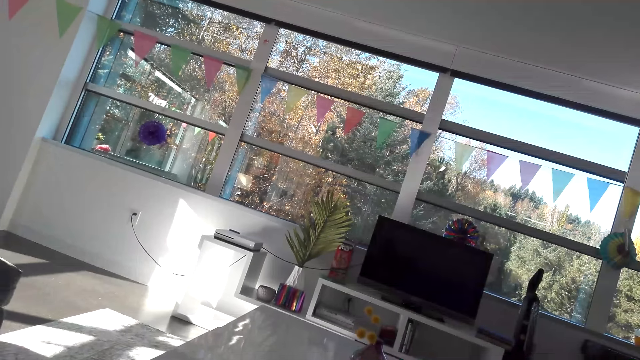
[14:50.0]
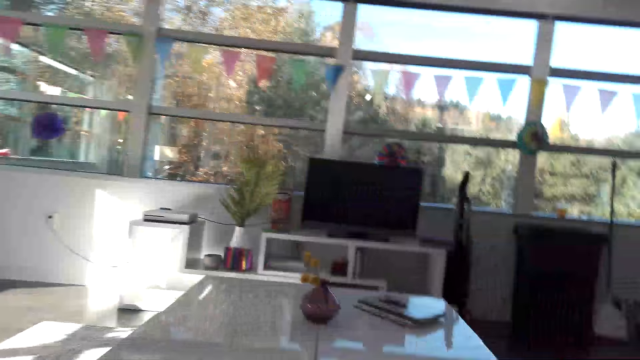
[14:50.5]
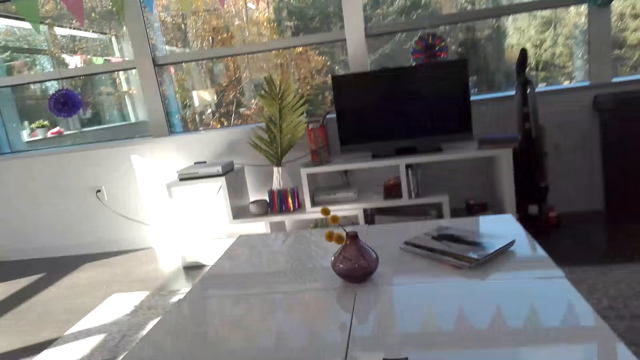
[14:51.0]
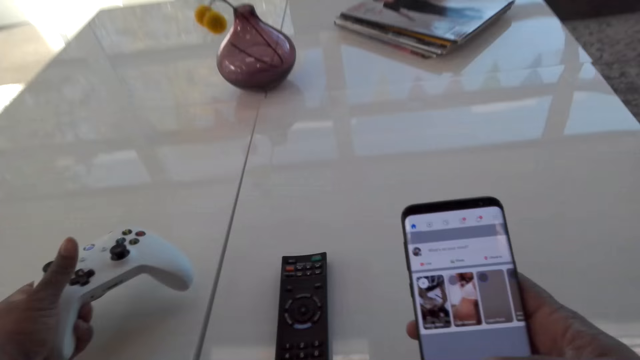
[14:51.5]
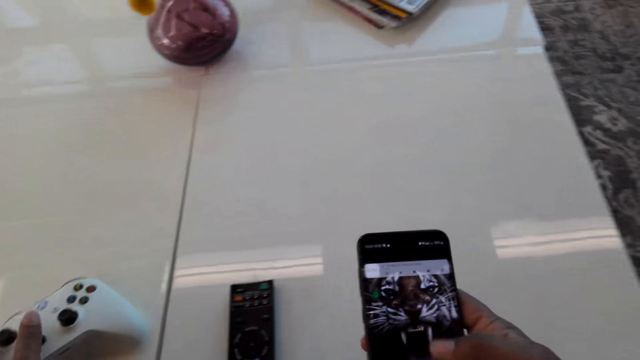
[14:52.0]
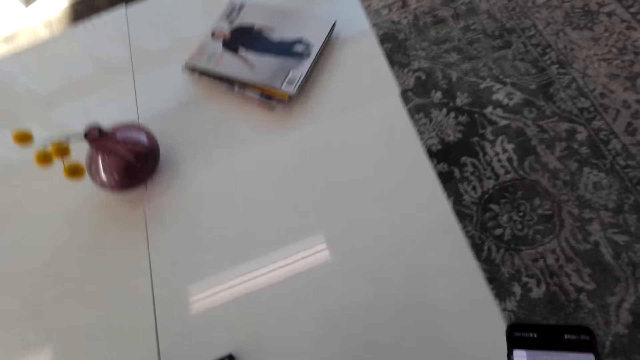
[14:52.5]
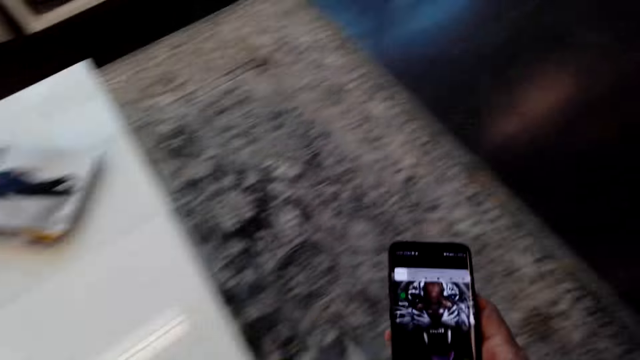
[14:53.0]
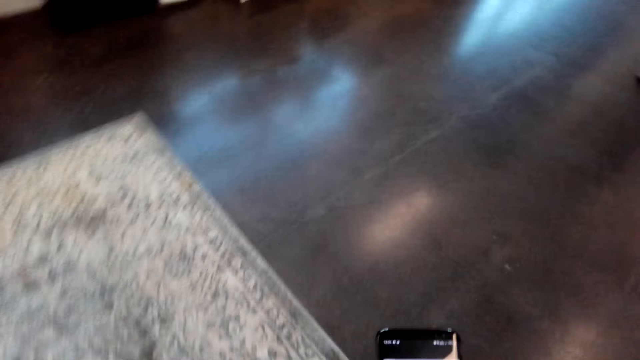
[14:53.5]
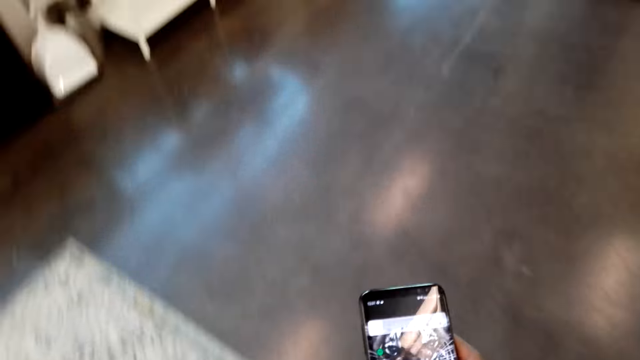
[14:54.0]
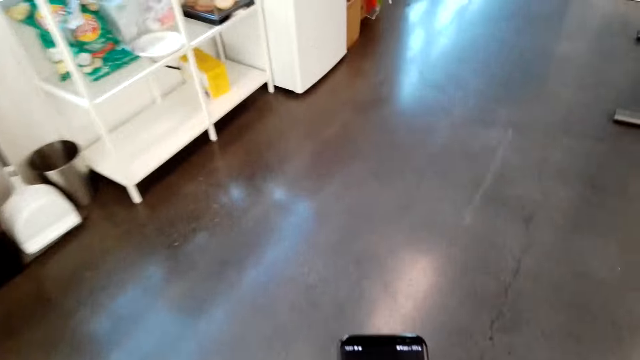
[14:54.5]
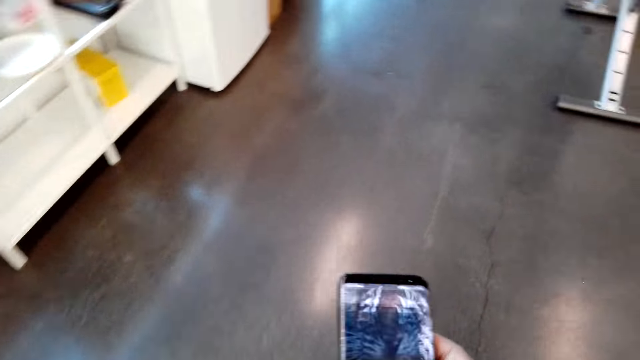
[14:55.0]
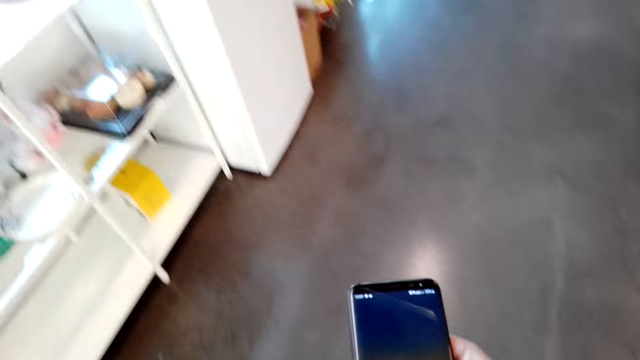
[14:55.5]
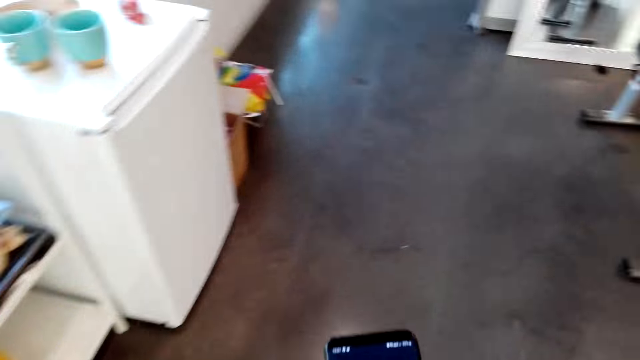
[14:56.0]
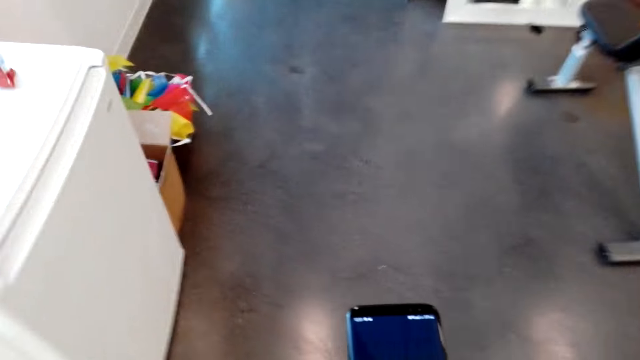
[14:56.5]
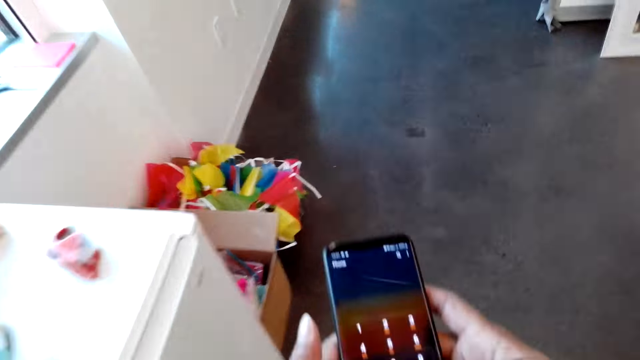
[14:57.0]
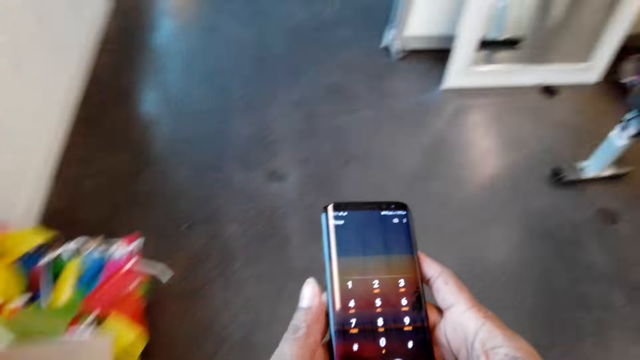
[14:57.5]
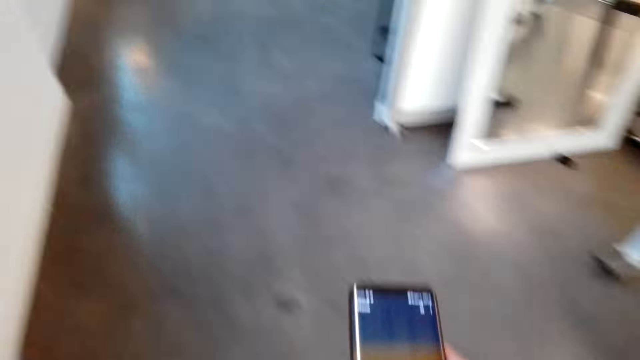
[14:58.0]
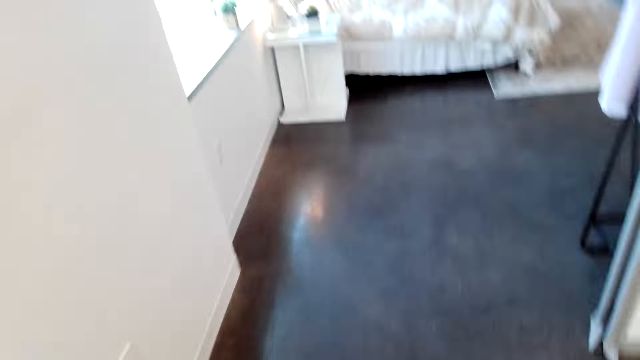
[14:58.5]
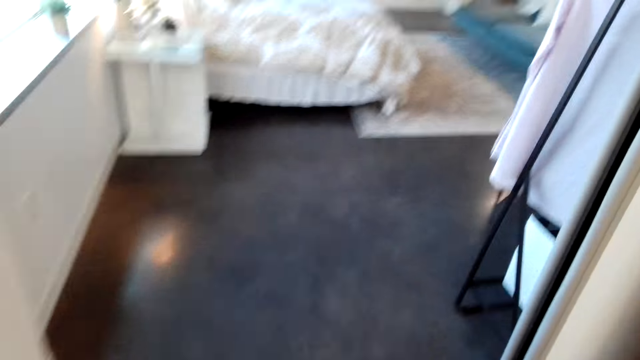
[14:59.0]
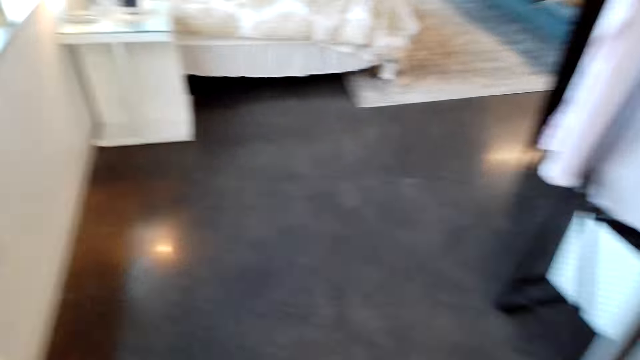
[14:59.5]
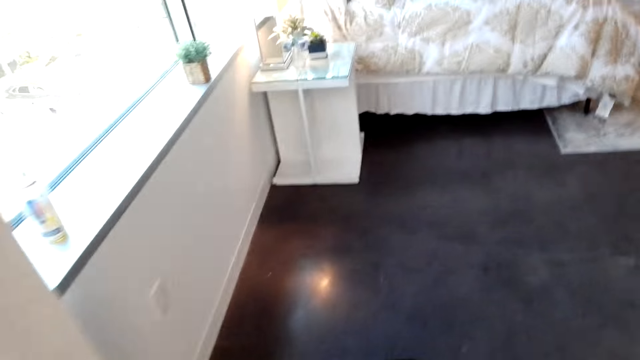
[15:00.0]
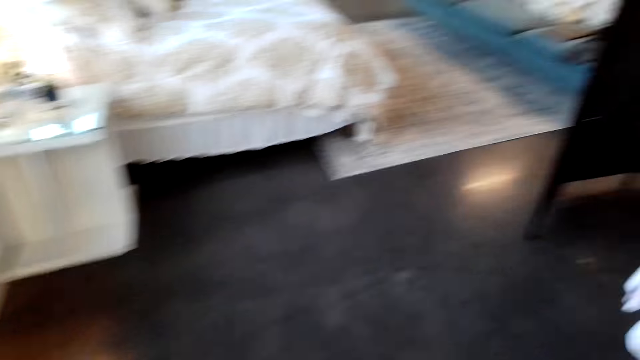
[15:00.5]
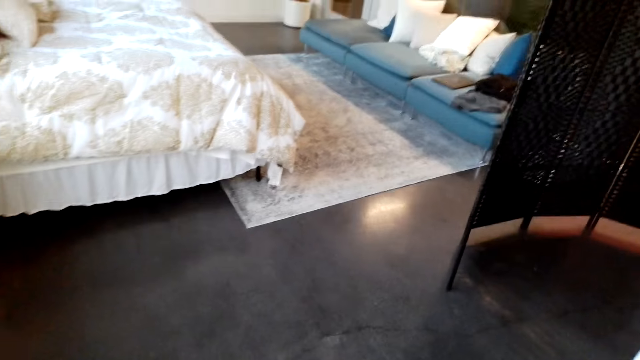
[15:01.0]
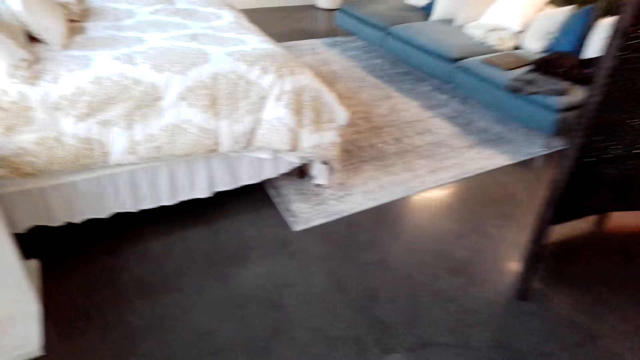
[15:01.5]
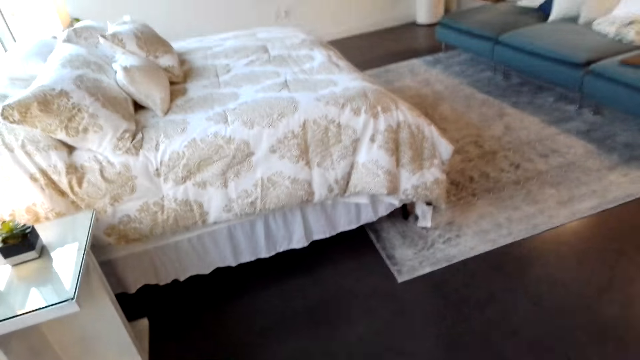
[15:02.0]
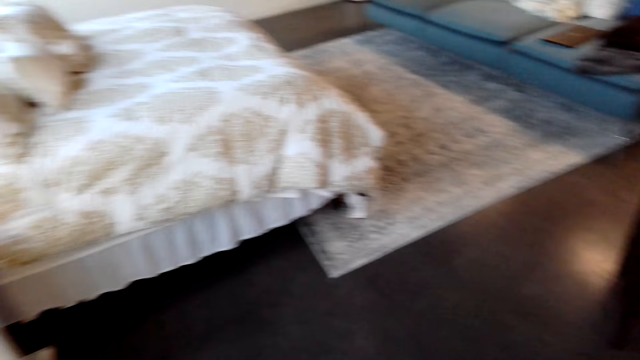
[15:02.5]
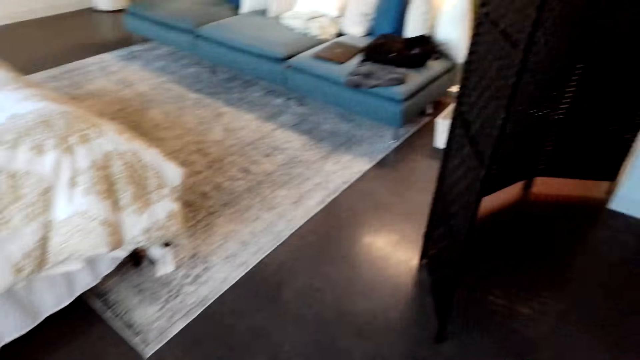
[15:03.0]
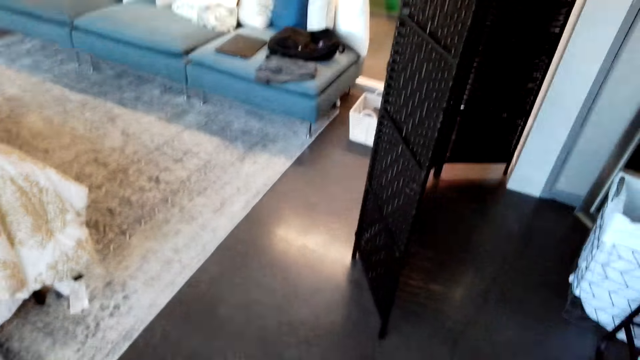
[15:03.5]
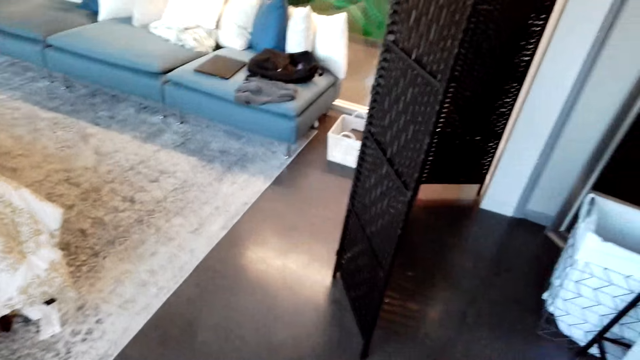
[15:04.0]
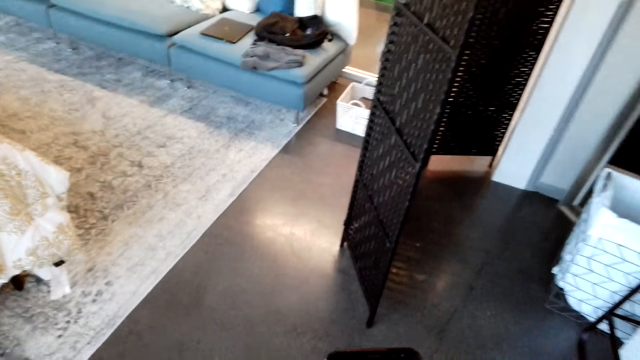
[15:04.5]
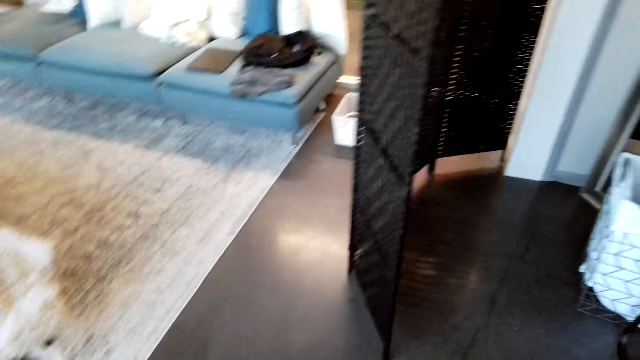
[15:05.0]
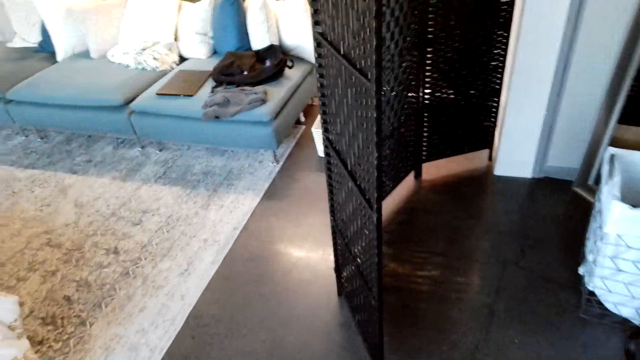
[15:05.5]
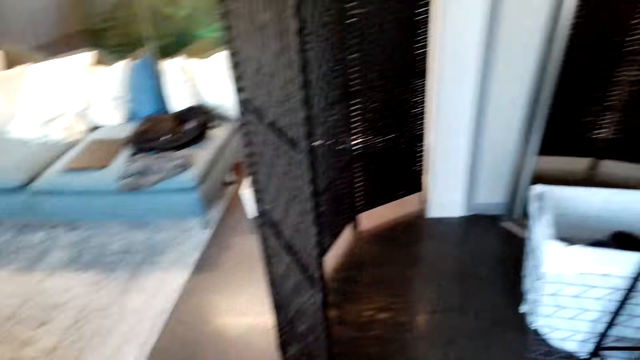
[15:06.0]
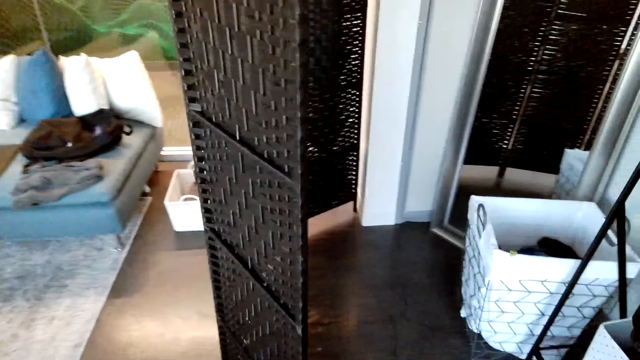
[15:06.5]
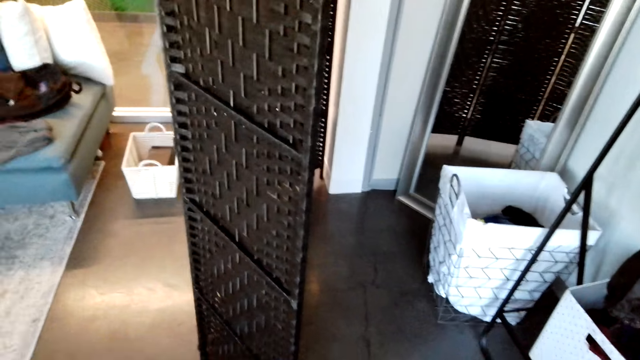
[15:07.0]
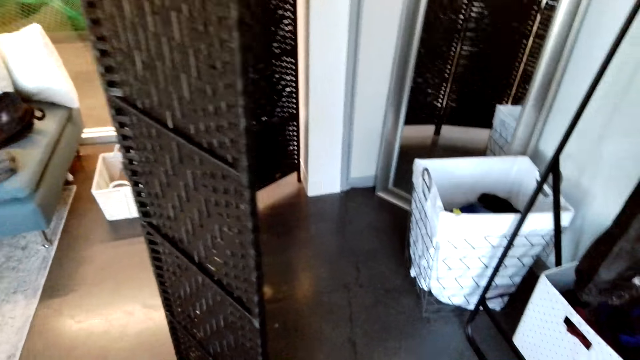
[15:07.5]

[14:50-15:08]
The camera wearer uses the phone. They walk around. They look around.

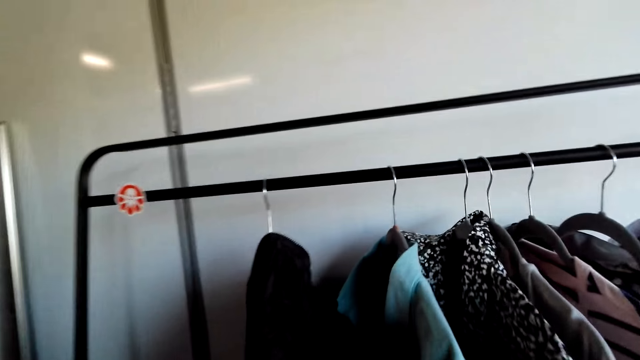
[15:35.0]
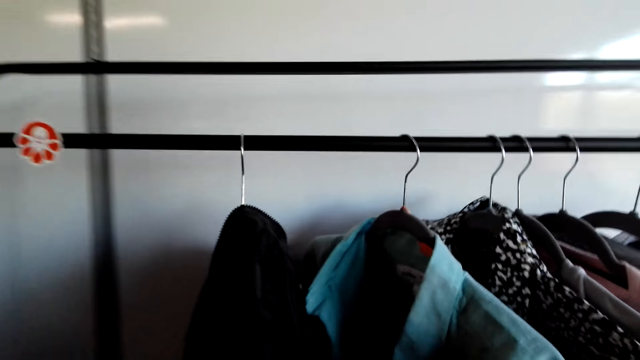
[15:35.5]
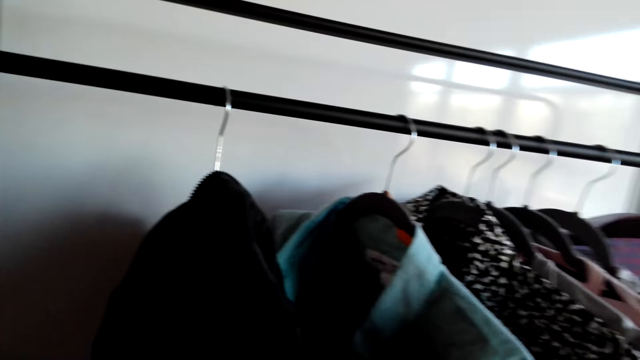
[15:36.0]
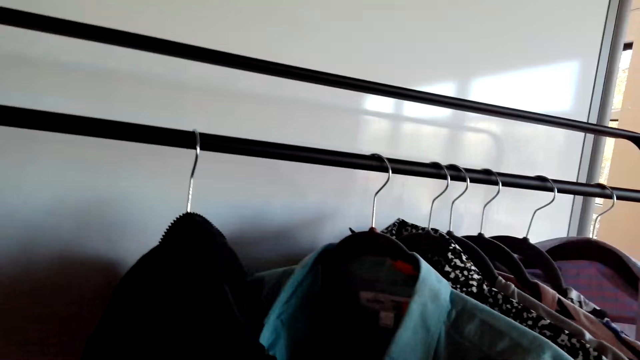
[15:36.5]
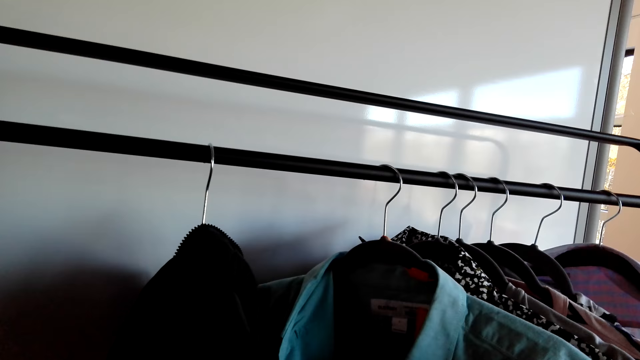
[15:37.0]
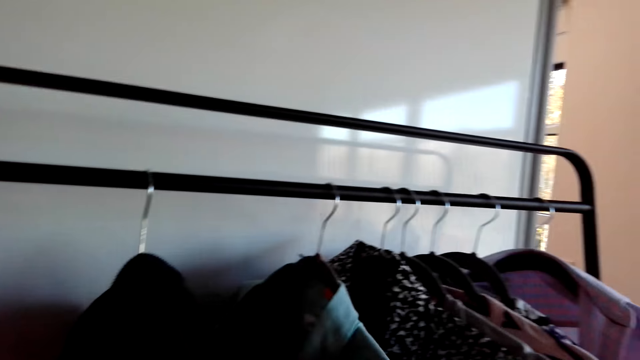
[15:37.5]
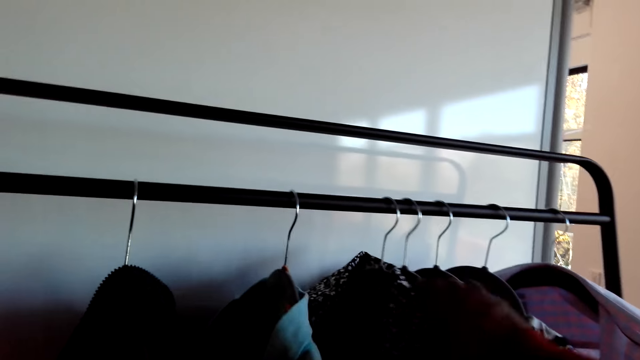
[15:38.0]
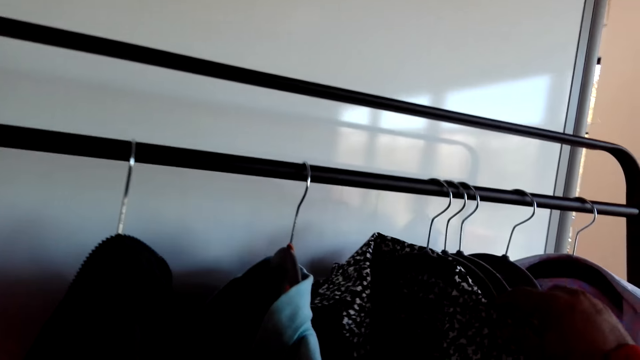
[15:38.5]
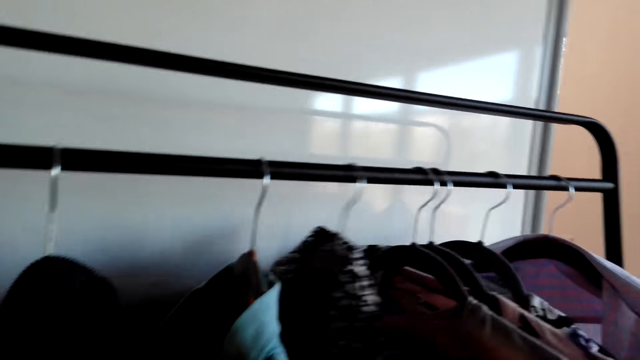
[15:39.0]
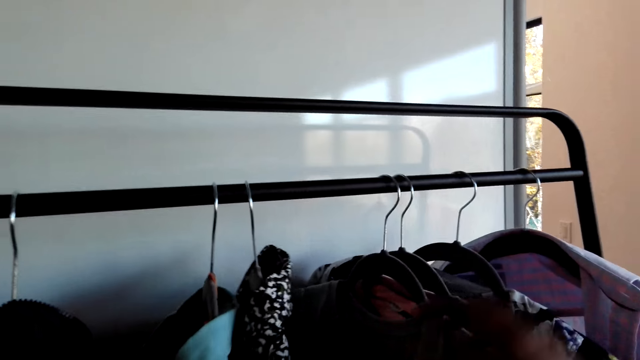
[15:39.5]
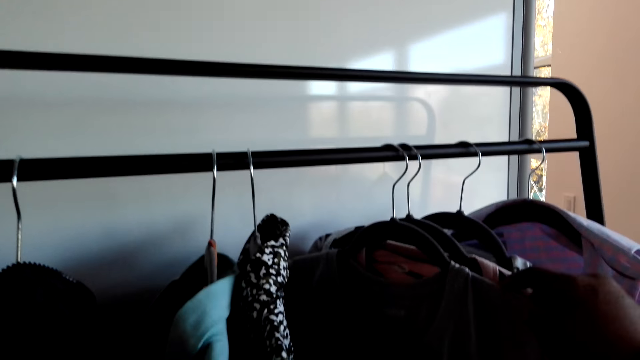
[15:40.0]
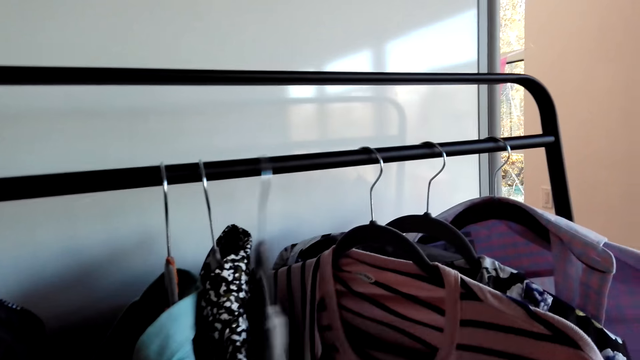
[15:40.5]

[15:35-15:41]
The camera wearer looks through clothes. They move the clothes.
